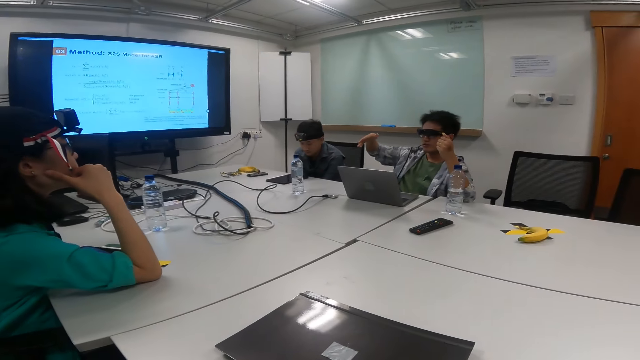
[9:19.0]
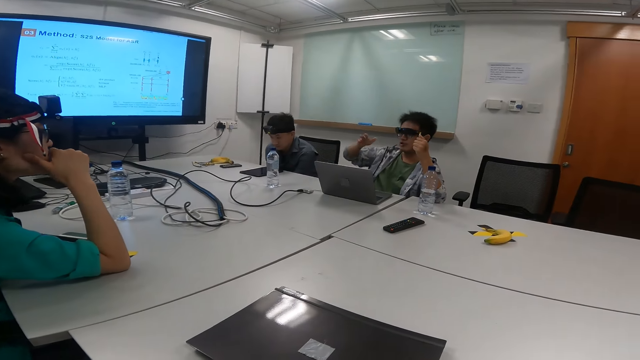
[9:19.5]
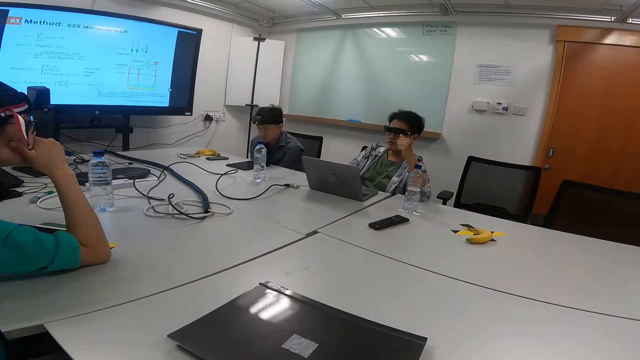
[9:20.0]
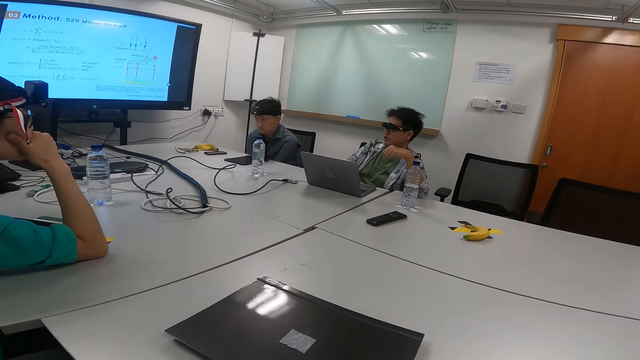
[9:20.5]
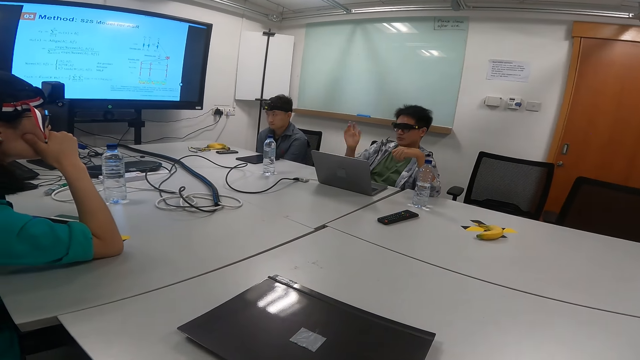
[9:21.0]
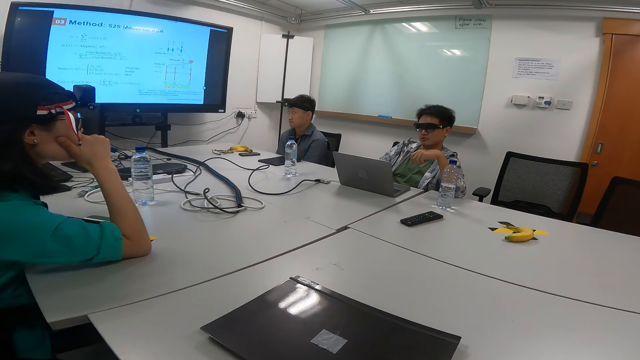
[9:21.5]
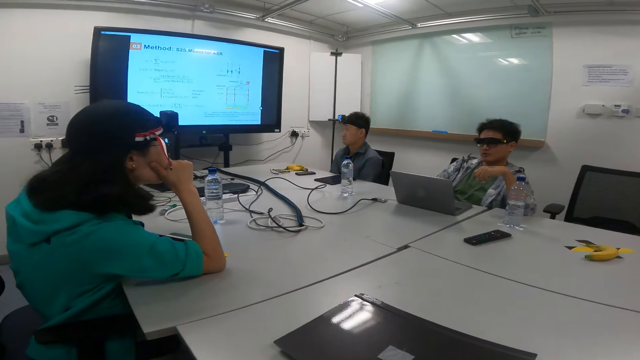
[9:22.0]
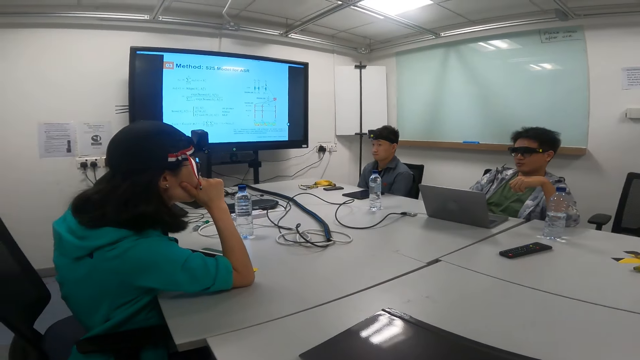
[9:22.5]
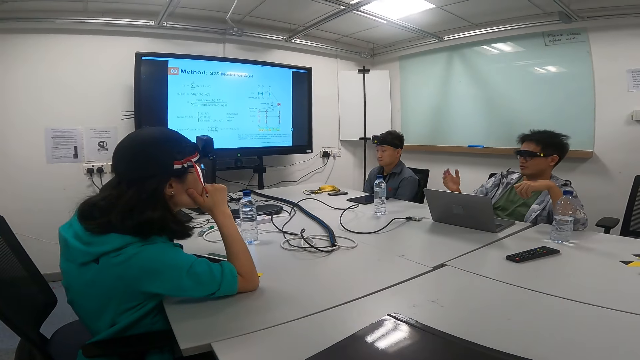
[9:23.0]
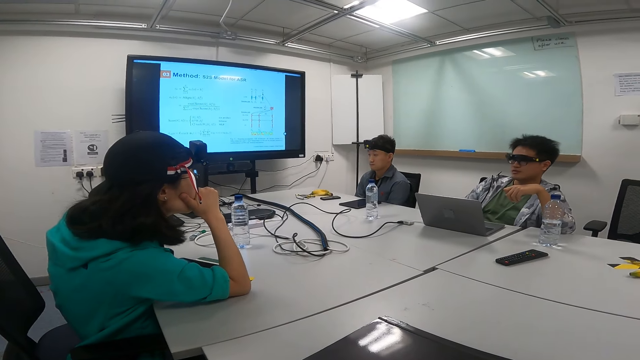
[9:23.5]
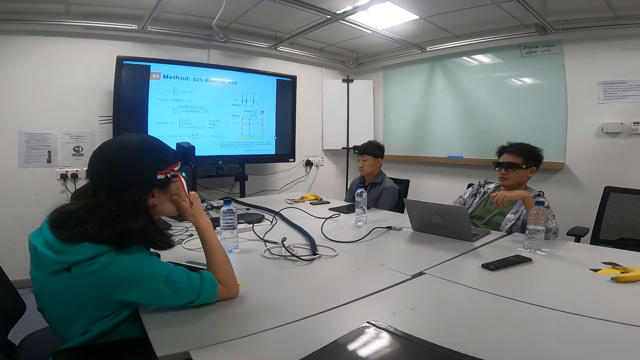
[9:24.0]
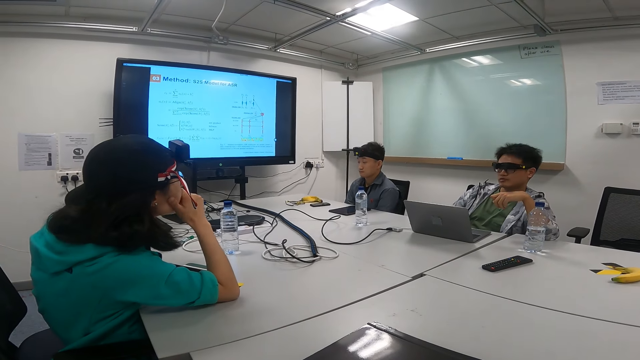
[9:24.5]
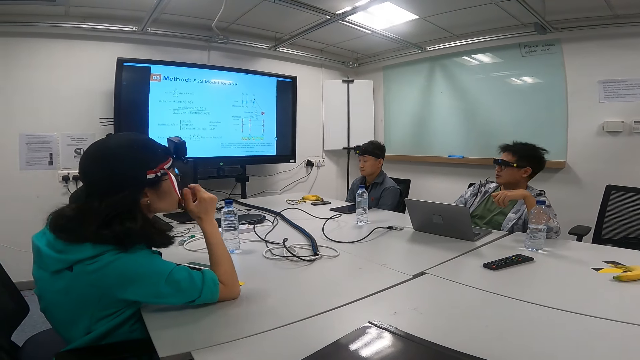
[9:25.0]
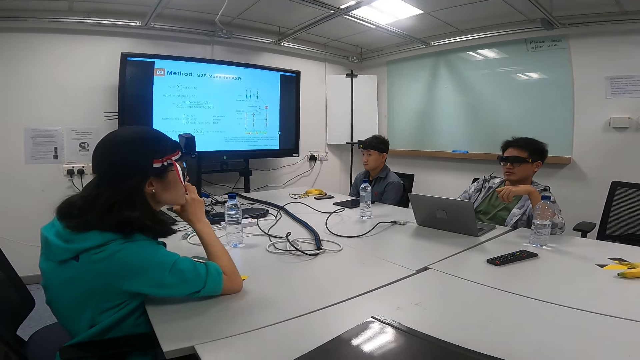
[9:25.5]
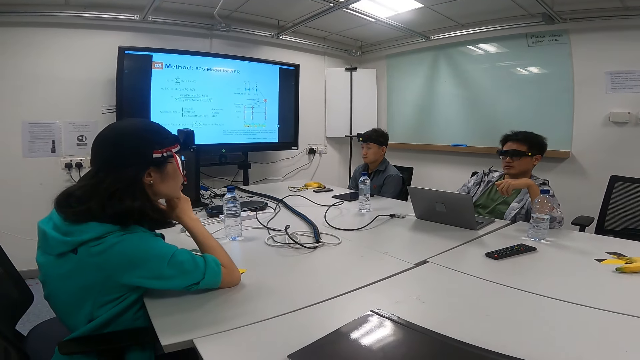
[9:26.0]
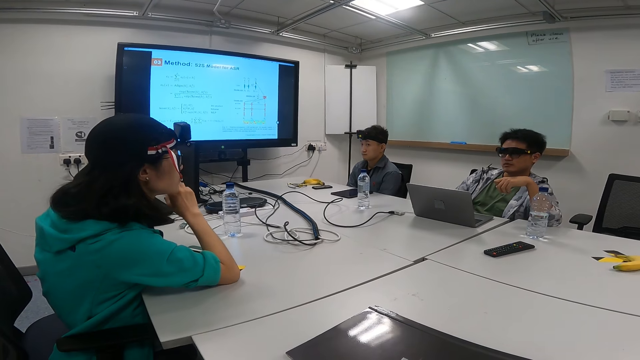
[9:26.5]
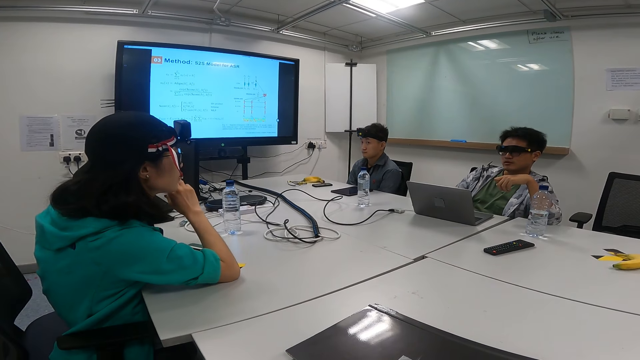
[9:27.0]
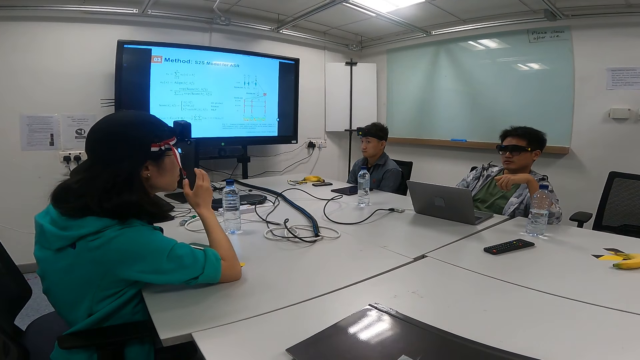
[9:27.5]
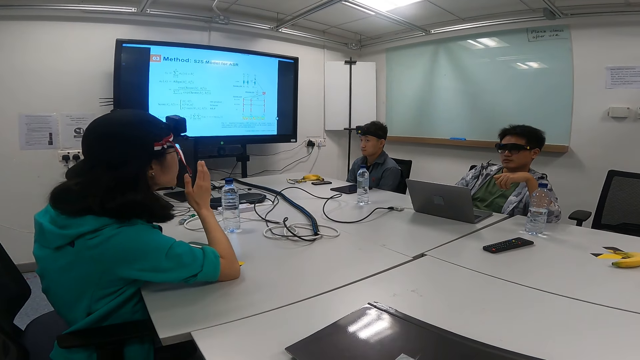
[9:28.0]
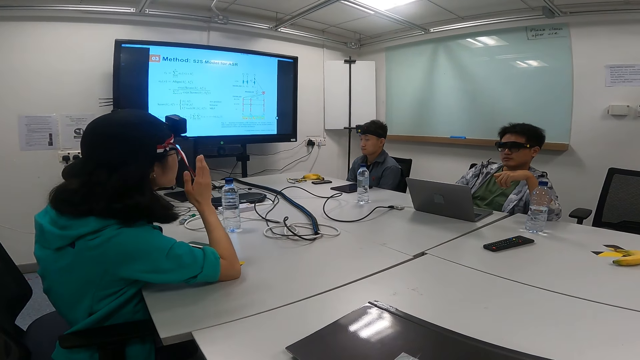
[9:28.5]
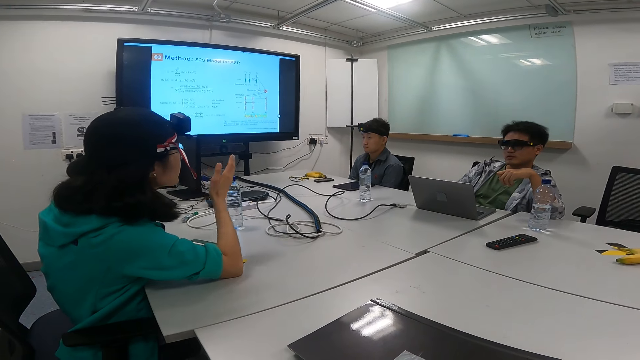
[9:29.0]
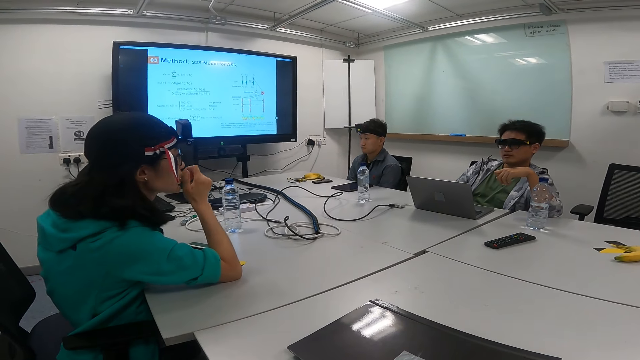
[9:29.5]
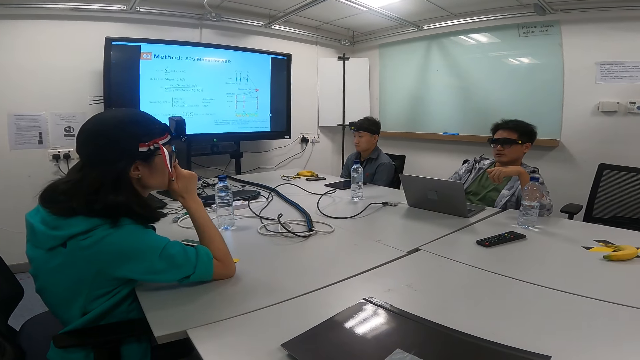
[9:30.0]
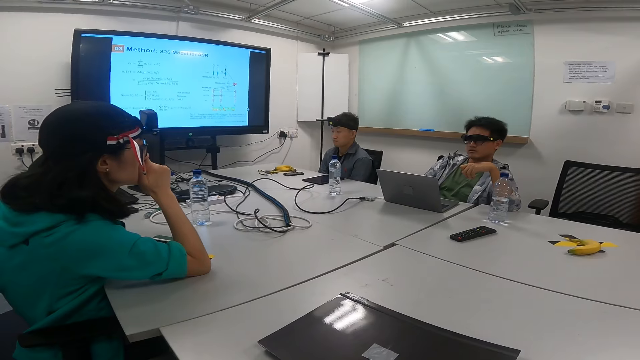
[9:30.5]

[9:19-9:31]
A woman talks to a man. The camera wearer looks at the woman talk.

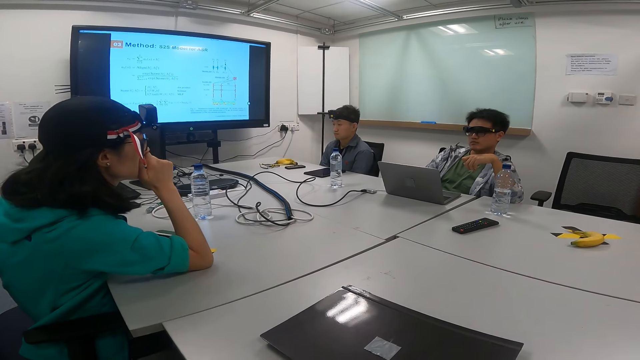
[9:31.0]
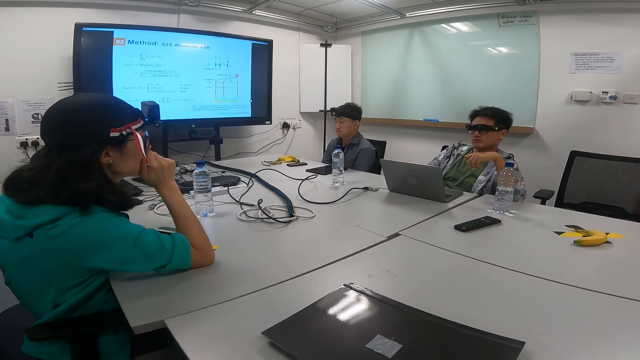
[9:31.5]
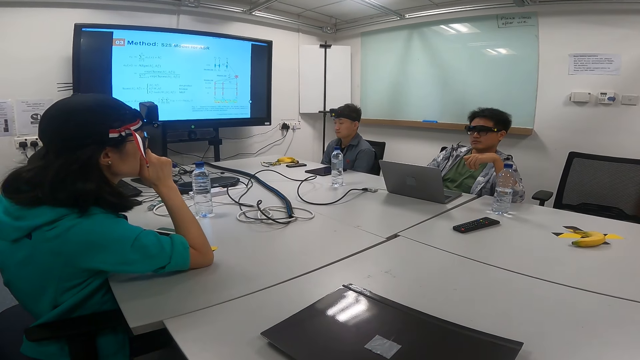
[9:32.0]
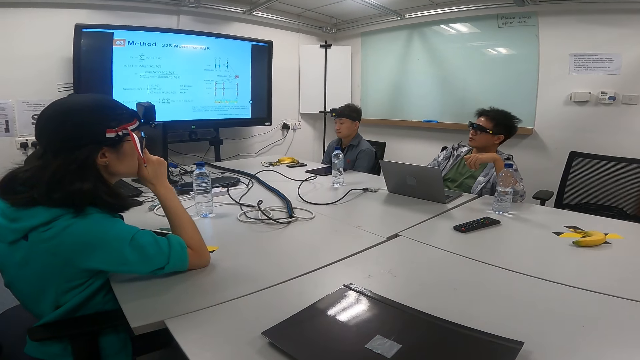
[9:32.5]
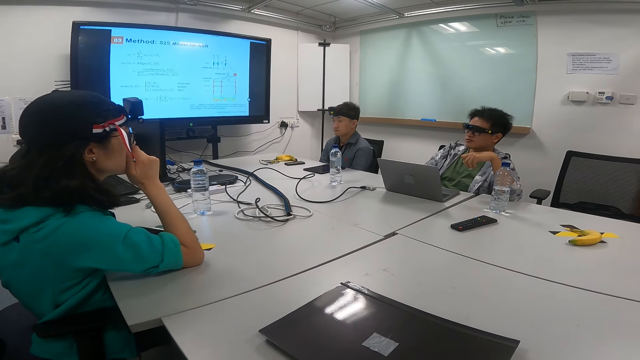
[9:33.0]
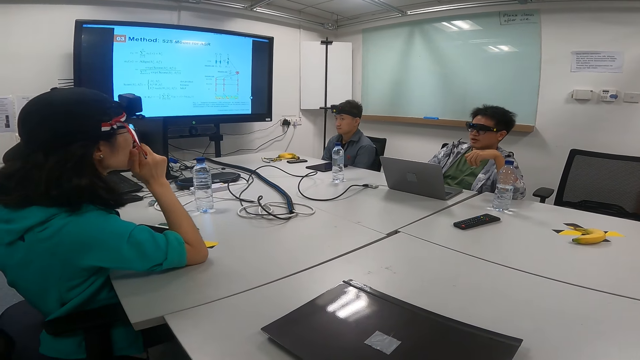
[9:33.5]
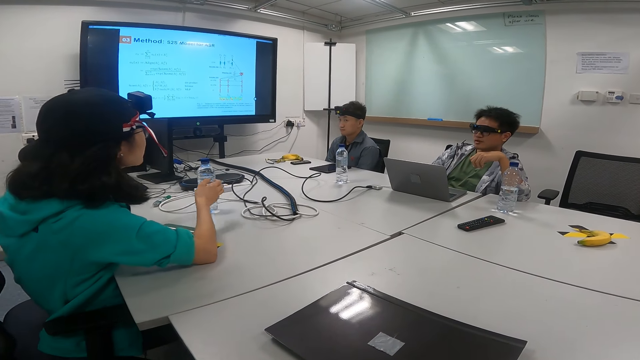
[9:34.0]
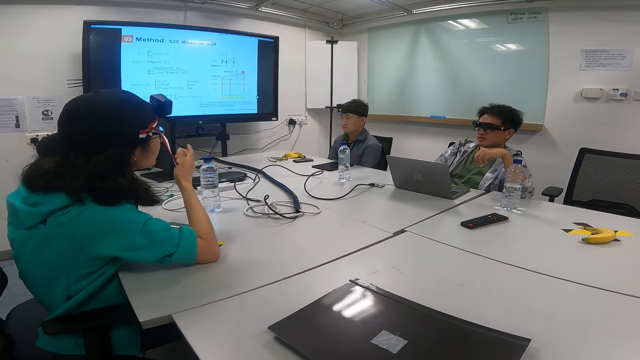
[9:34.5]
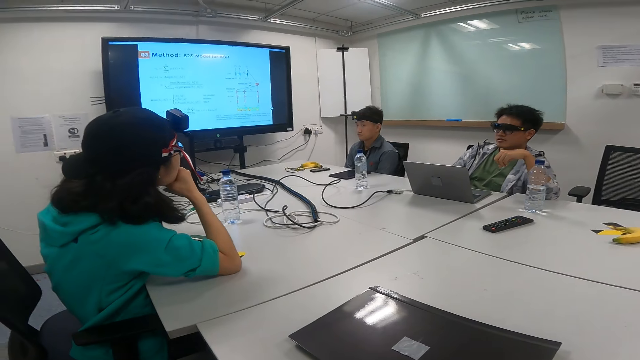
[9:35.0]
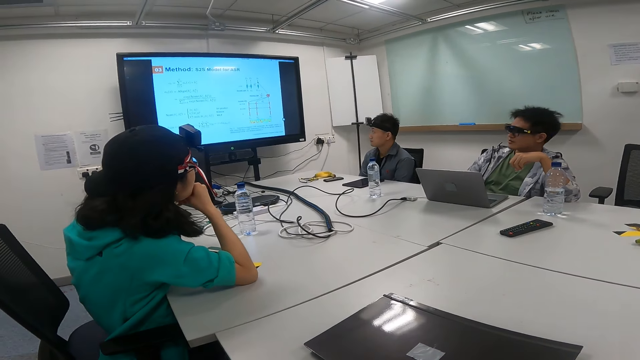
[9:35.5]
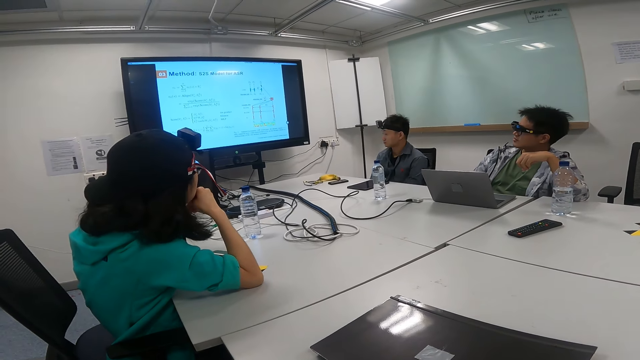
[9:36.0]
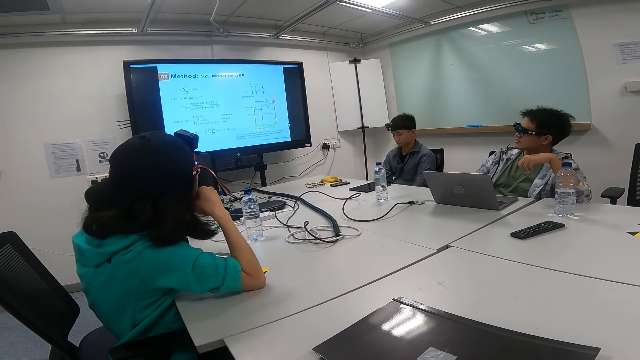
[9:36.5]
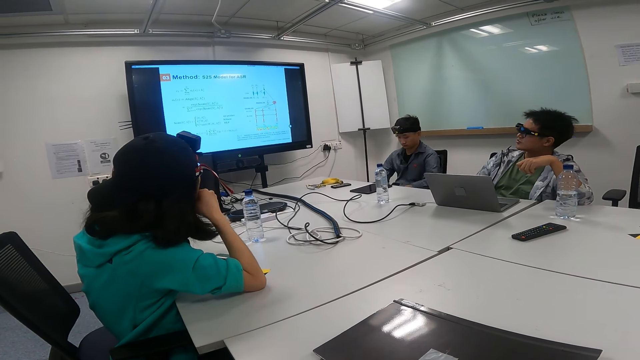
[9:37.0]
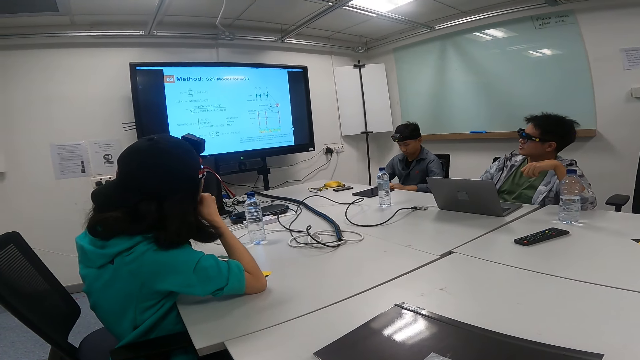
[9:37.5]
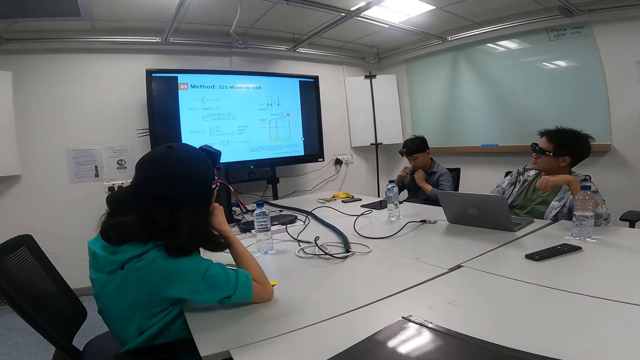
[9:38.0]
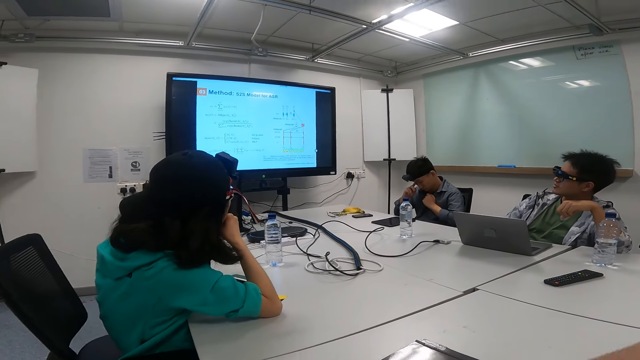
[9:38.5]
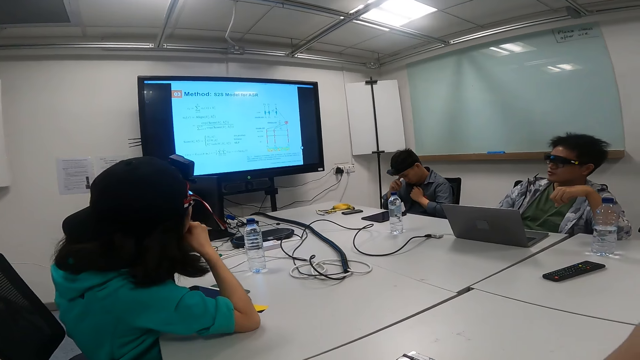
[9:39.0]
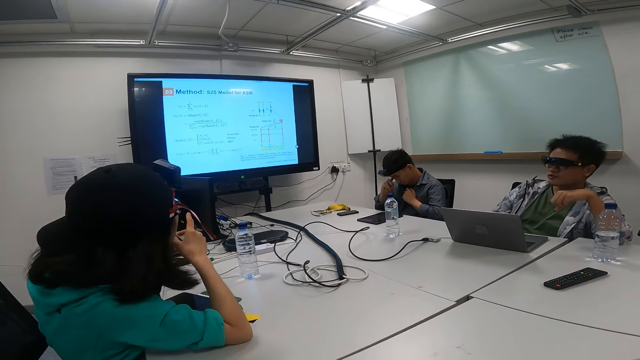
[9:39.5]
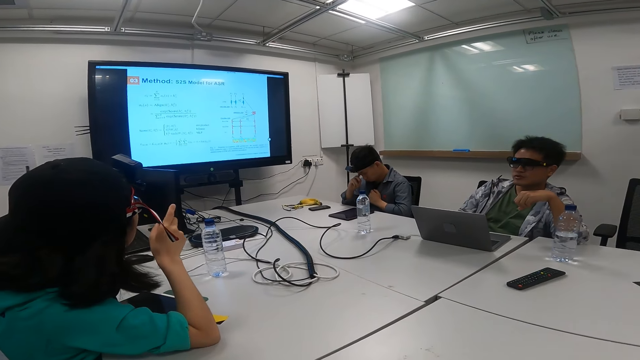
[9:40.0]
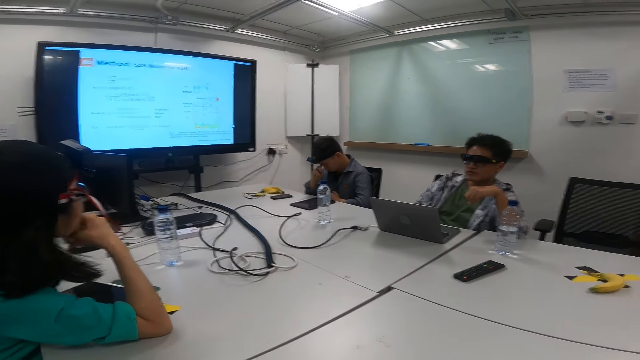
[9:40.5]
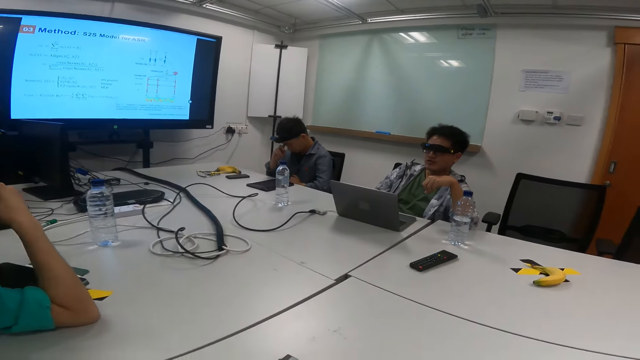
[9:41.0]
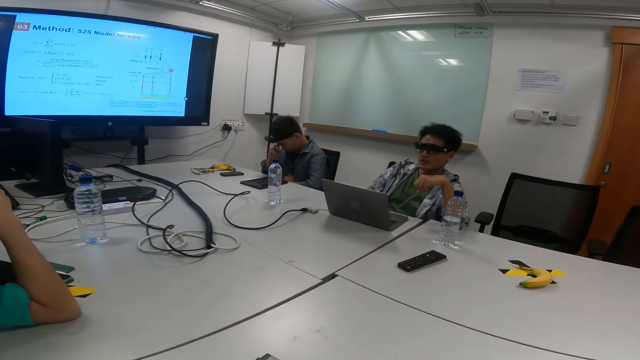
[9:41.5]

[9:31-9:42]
A man talks to a woman. The woman talks to the man. The man talks to the woman.
